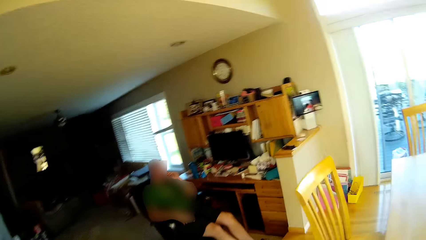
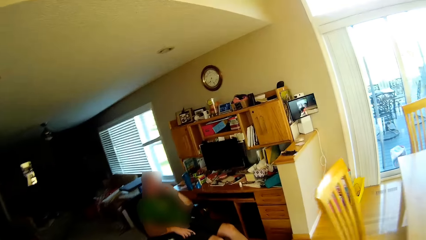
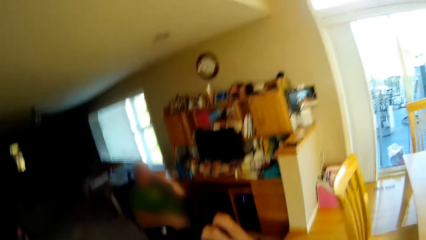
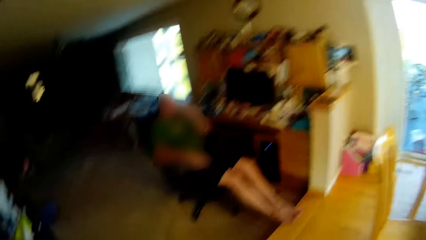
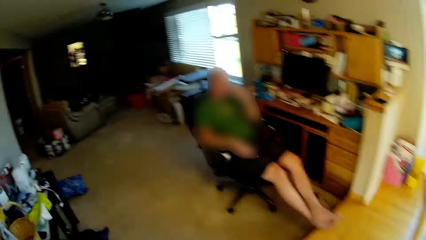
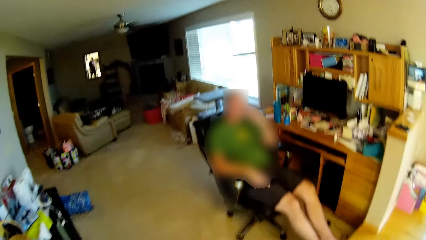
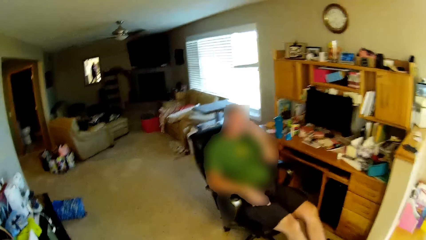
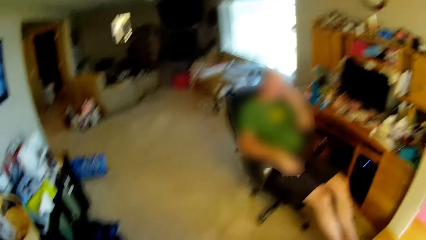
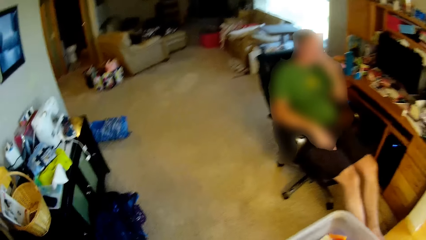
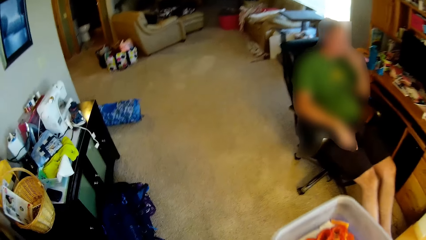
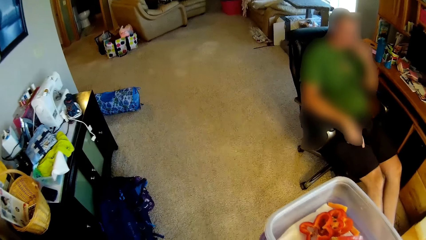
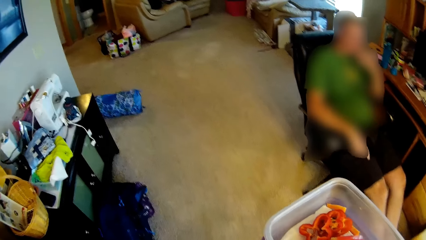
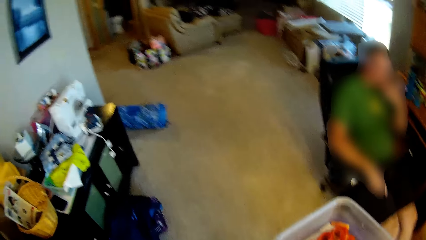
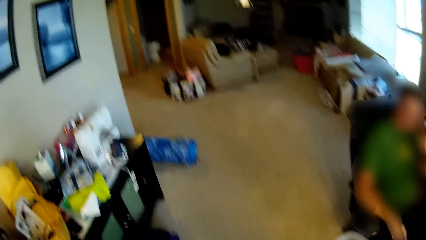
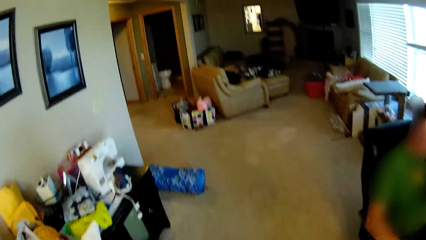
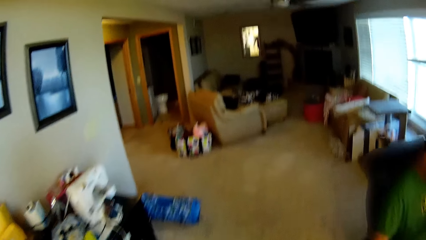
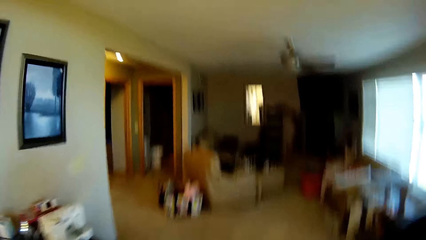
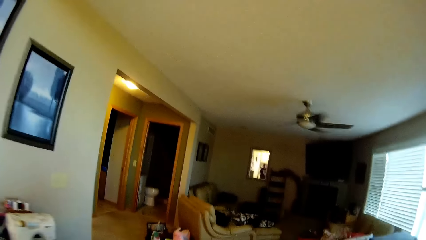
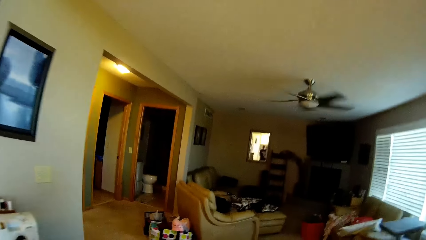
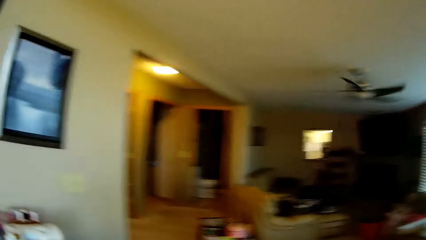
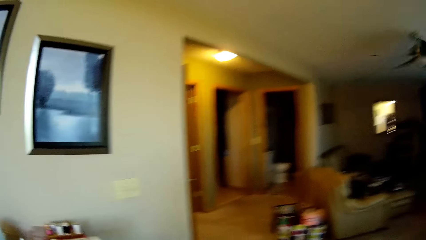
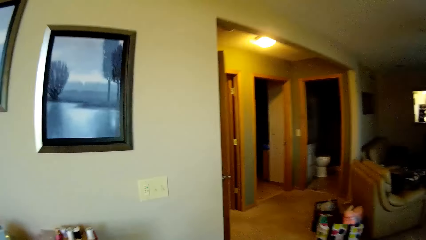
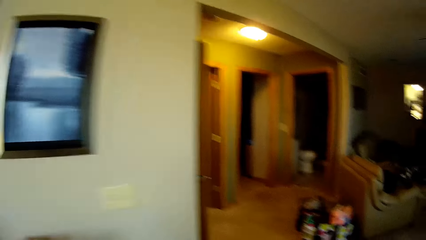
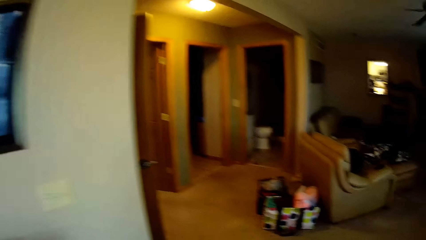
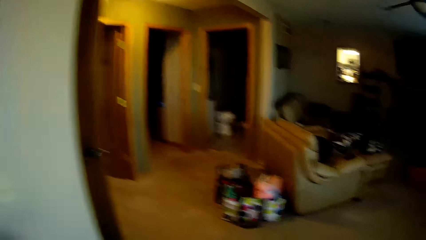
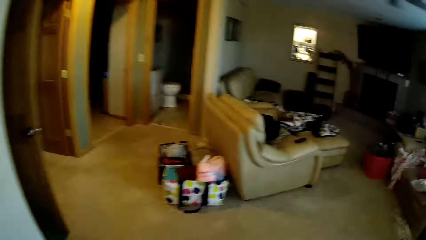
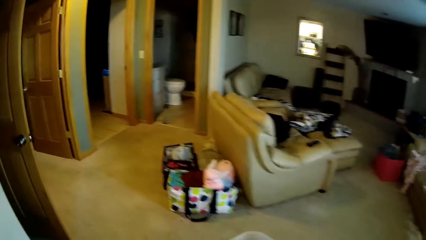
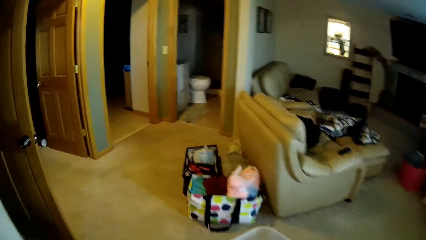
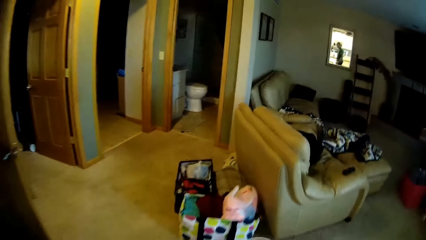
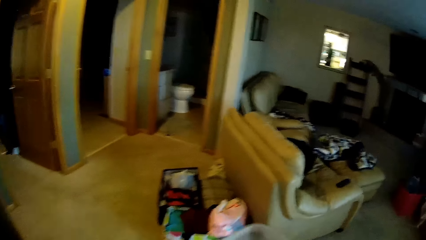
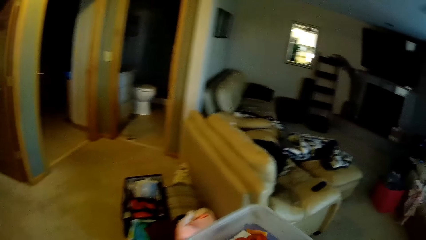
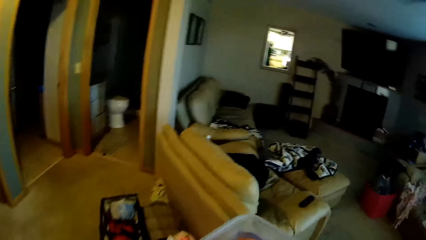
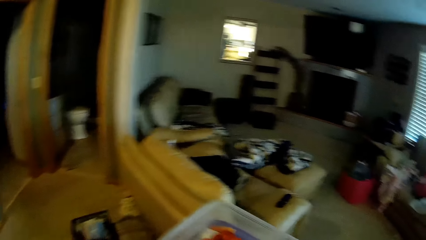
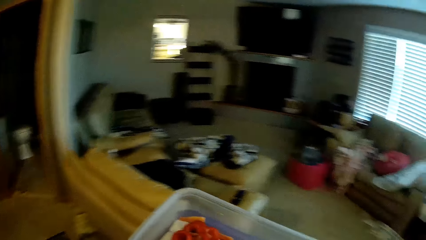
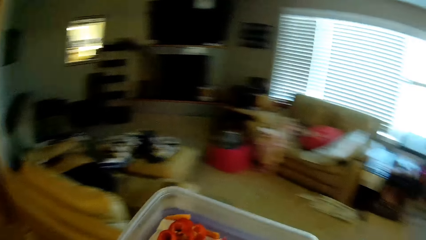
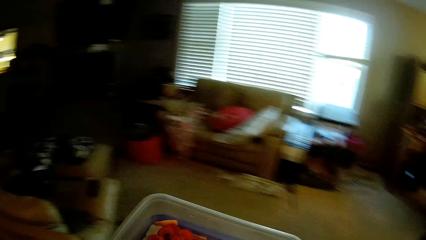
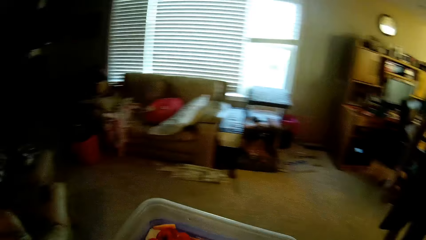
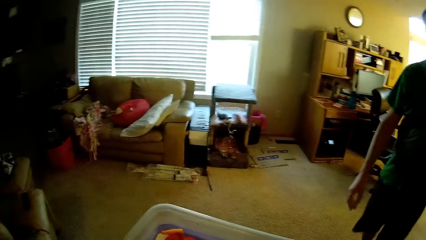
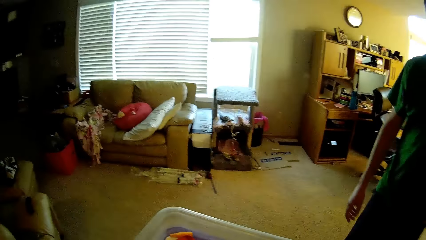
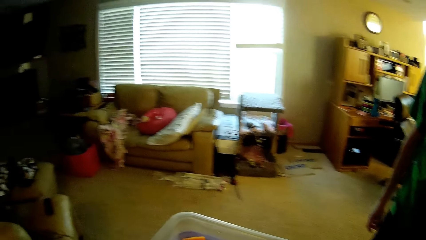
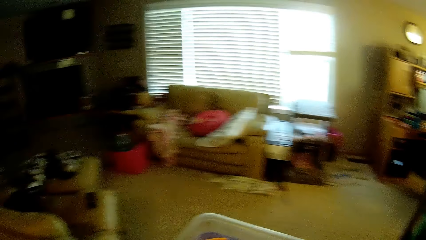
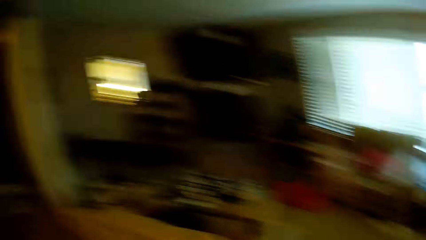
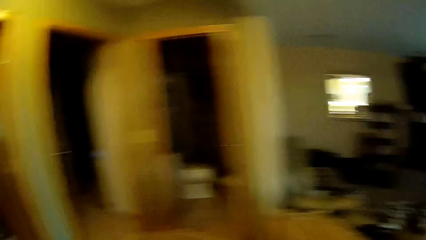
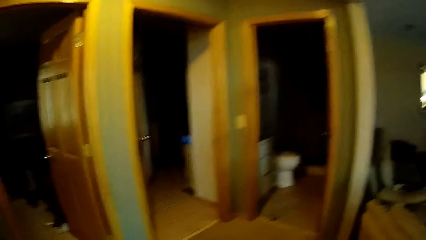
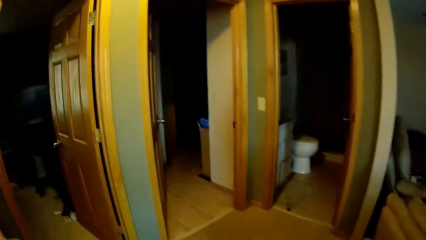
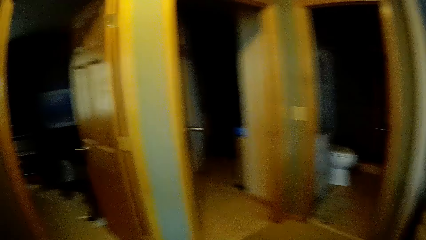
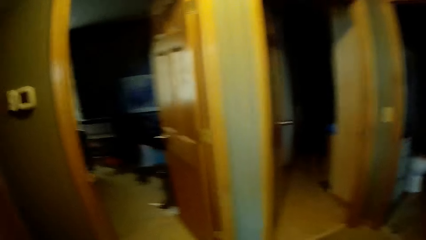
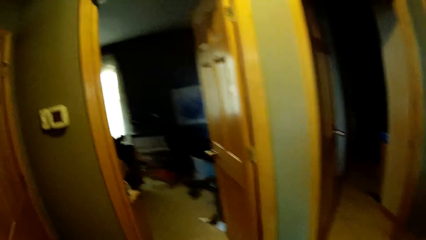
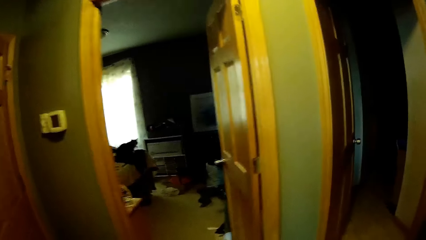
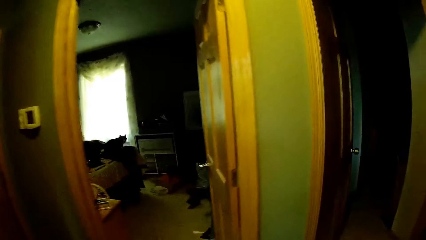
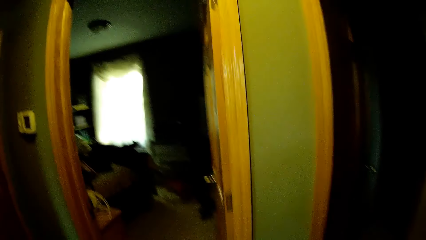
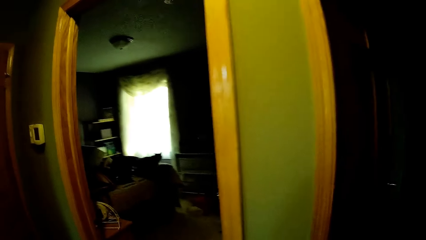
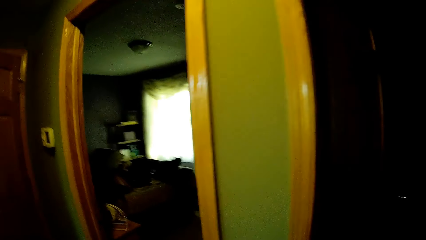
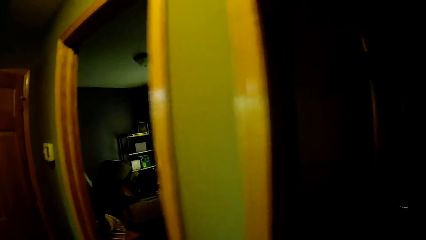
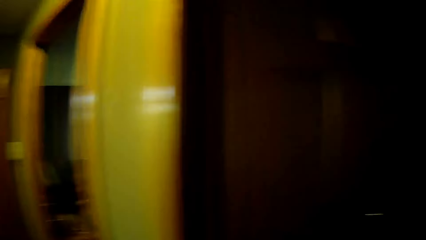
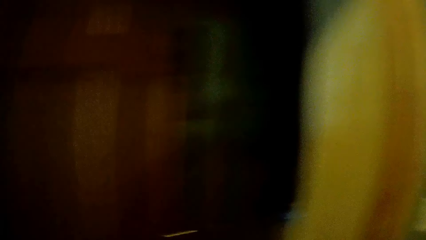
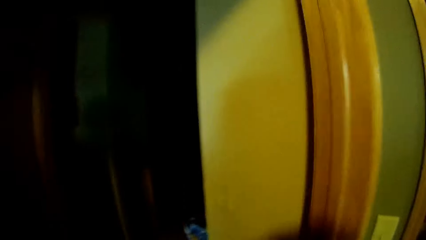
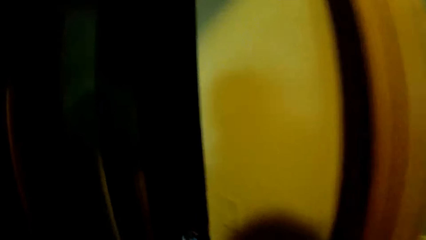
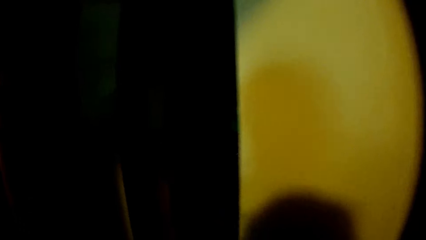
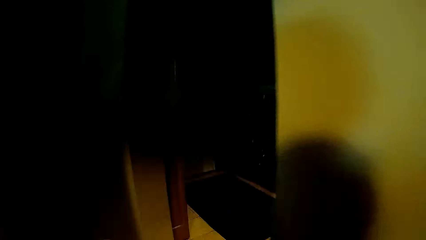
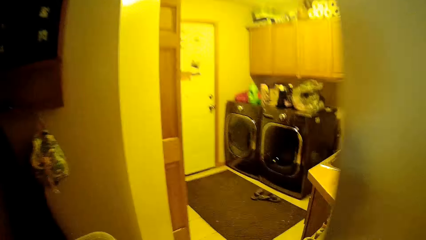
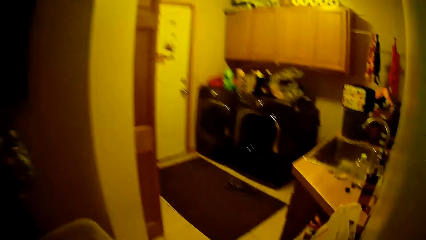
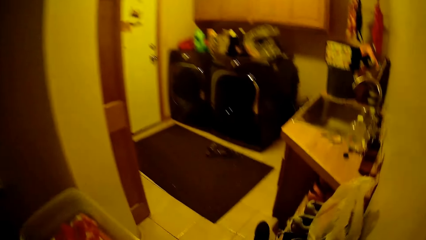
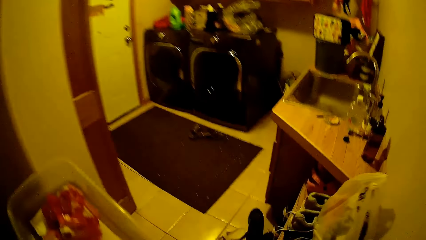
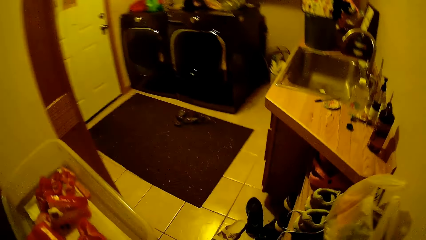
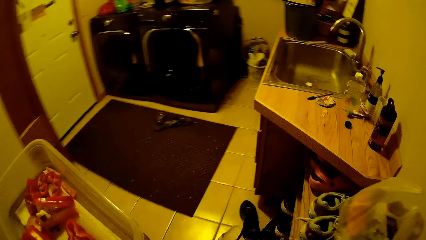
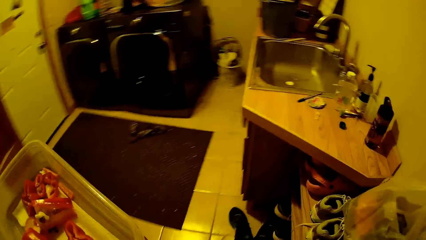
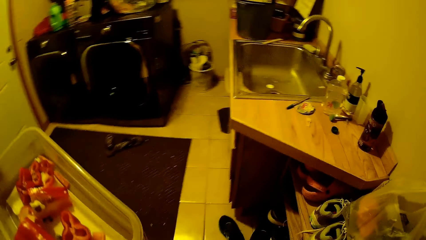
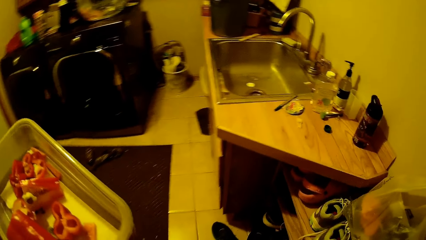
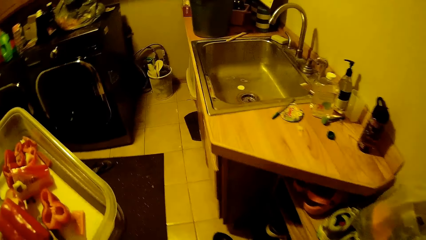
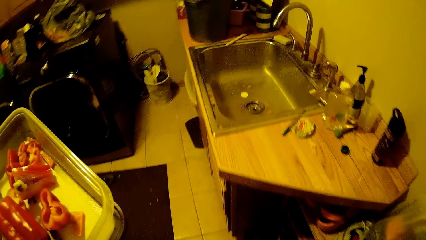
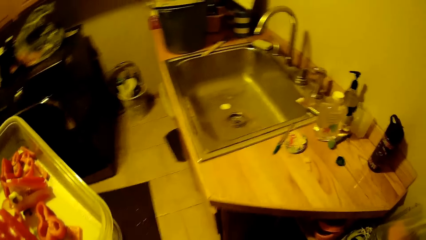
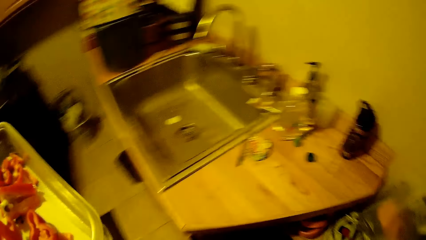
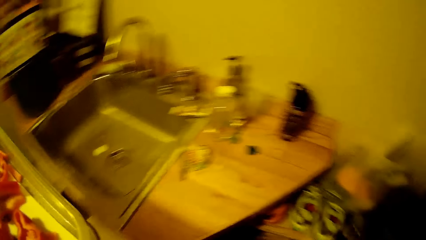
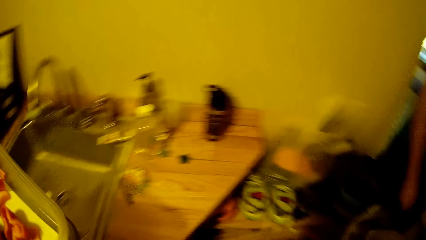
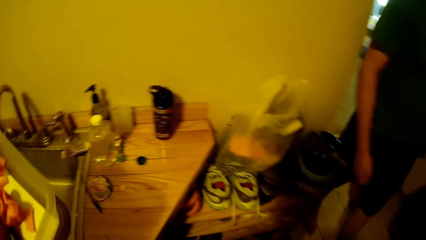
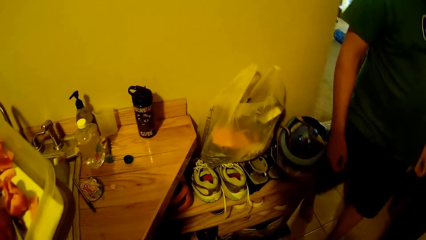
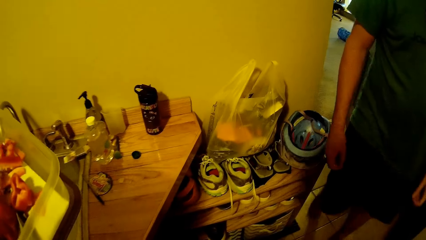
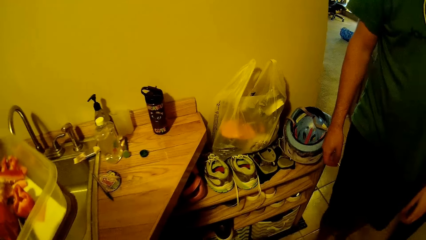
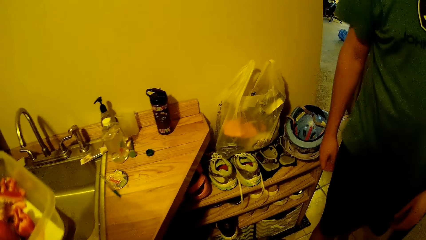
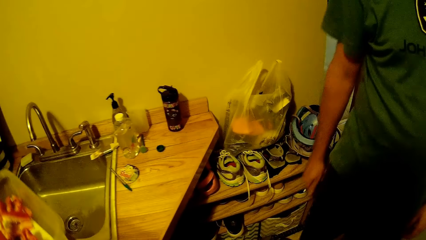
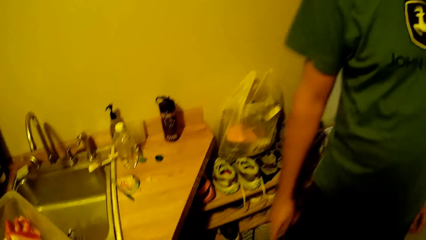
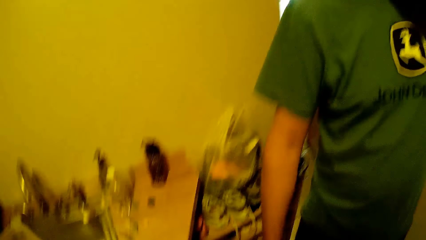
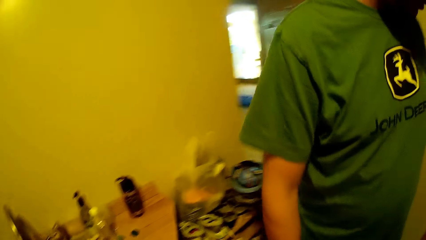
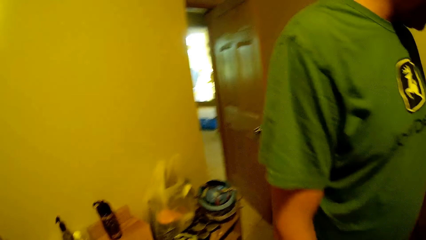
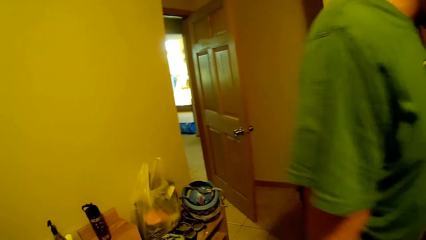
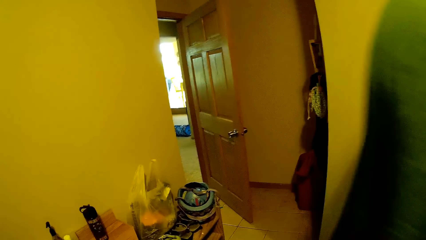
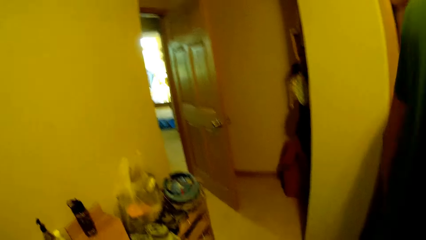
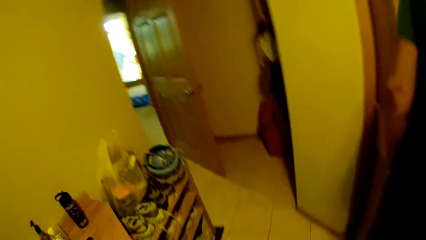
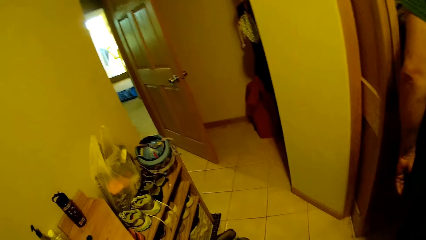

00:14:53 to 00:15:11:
The camera wearer walks around the room. They look around, walk around, open the door, and walk around. A person walks in the kitchen. The camera wearer looks around.
